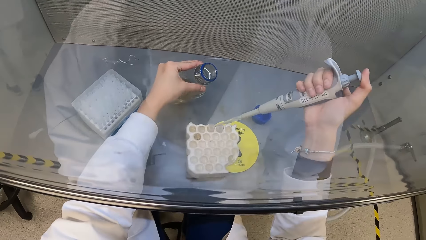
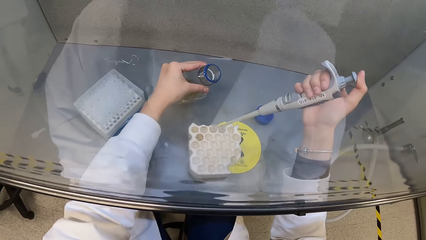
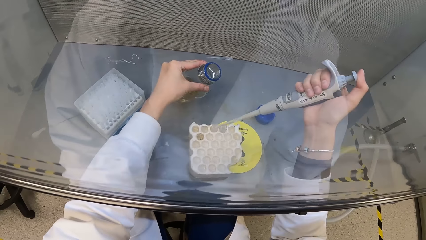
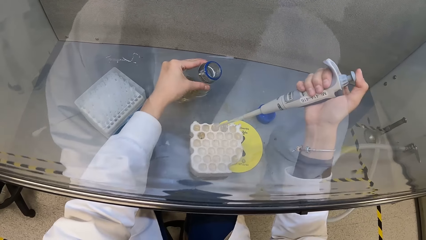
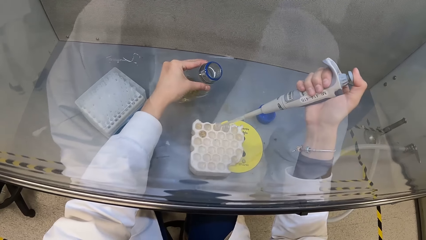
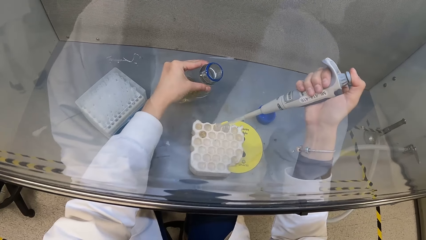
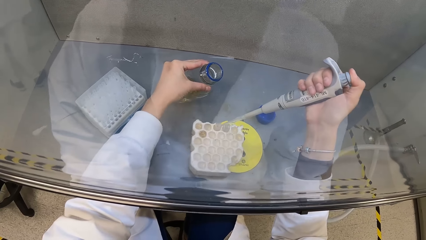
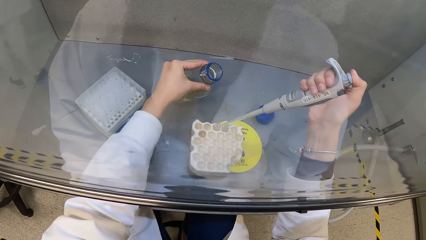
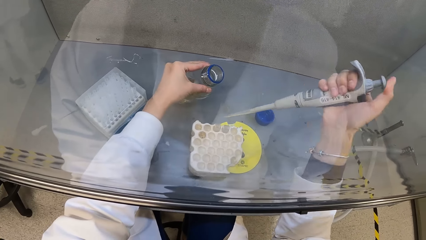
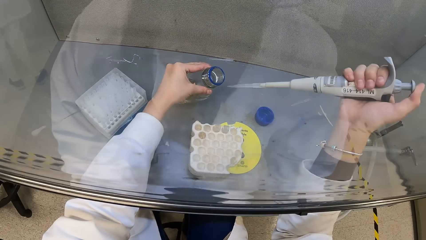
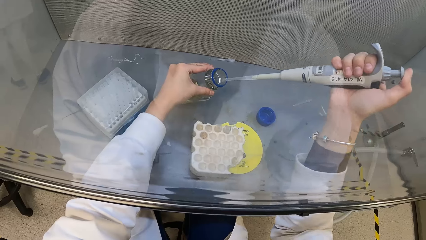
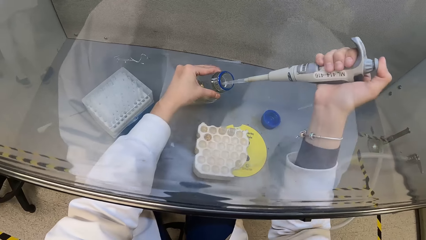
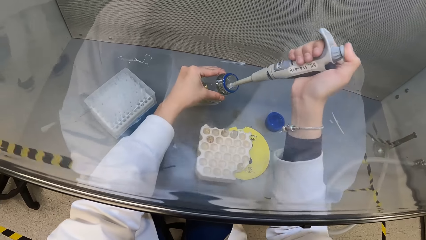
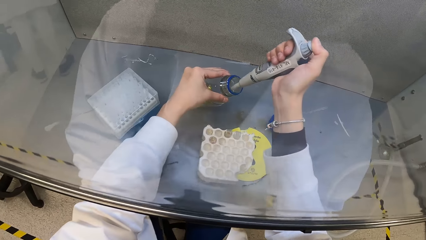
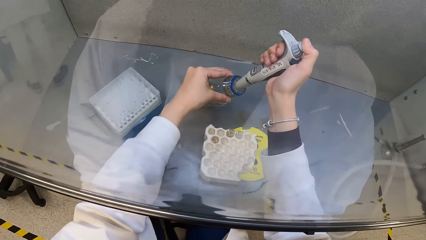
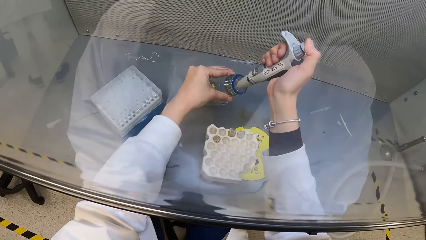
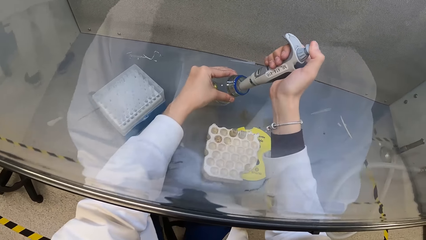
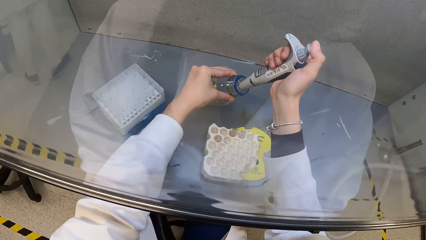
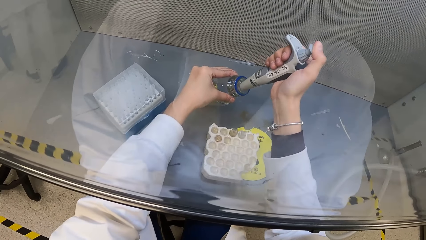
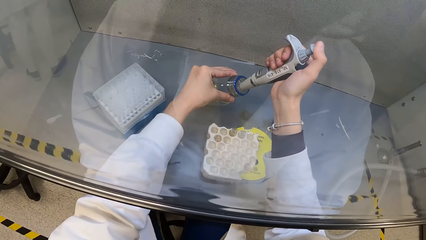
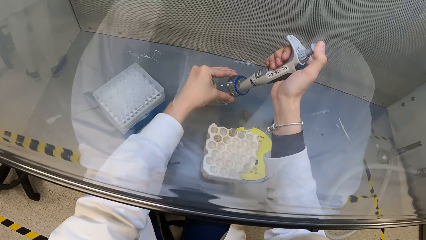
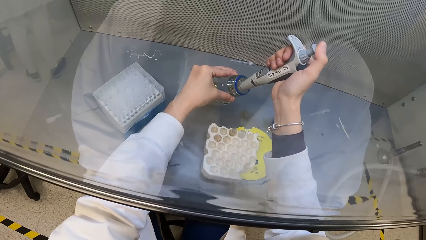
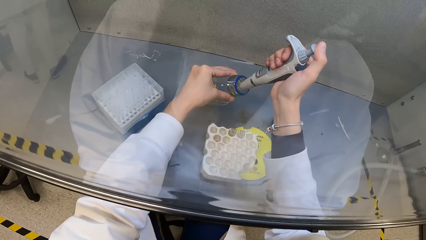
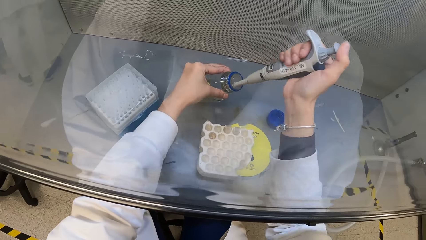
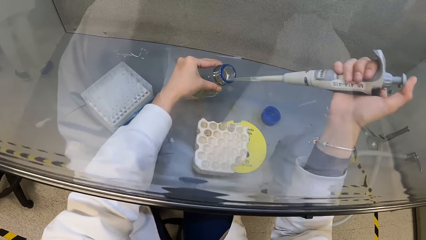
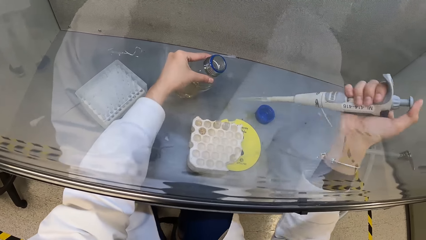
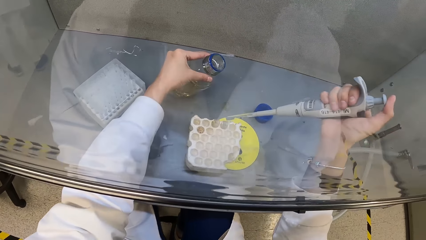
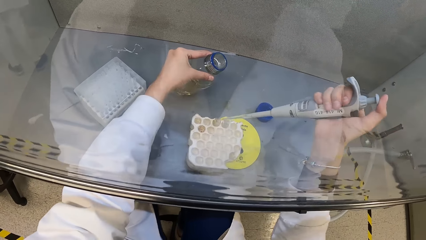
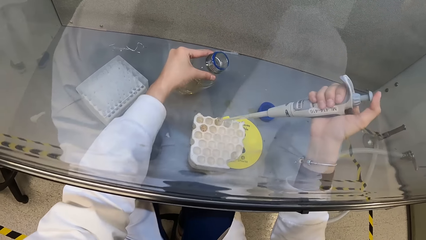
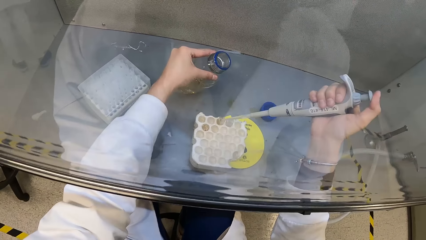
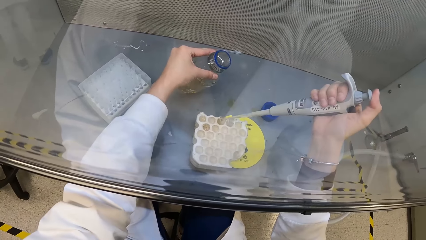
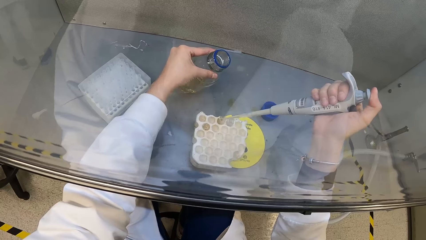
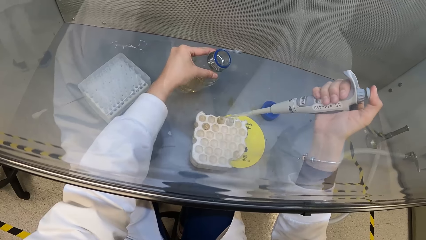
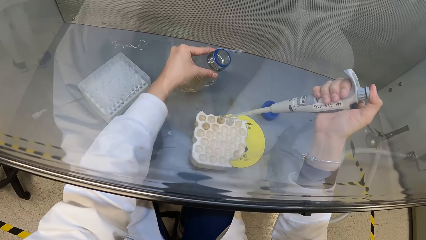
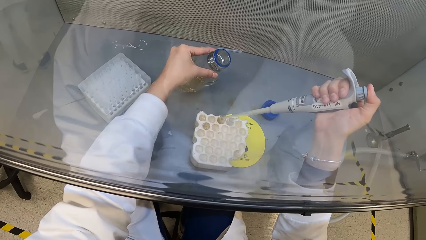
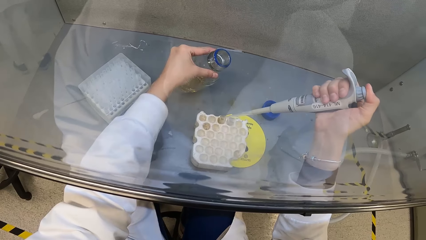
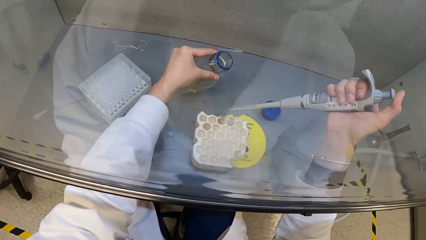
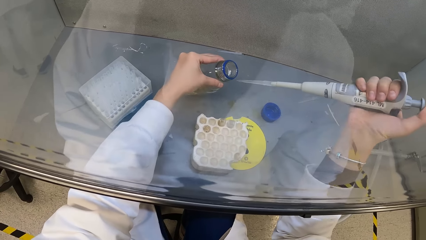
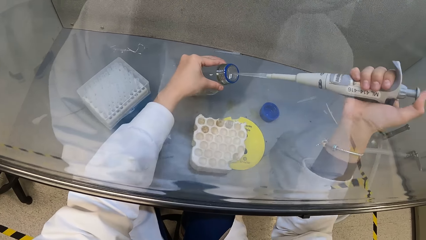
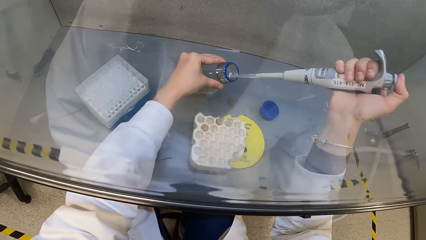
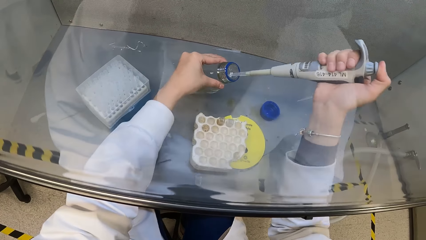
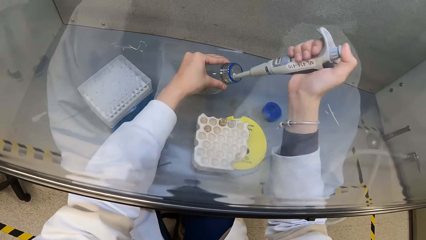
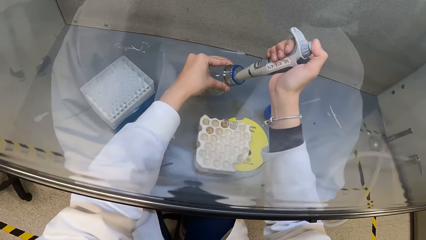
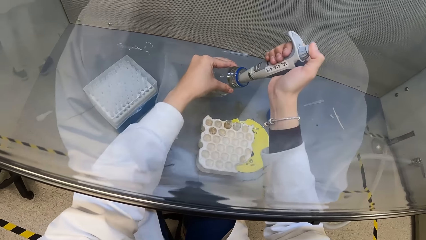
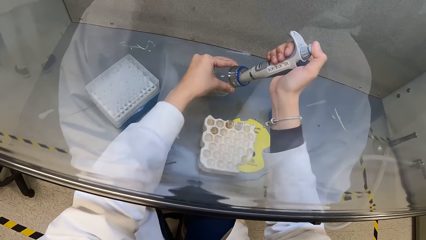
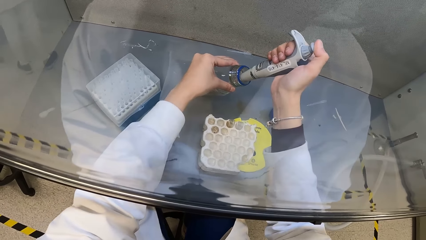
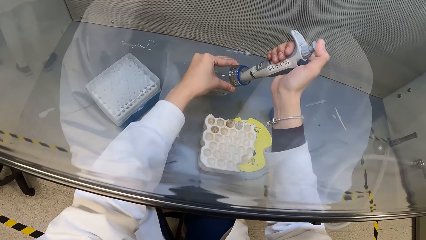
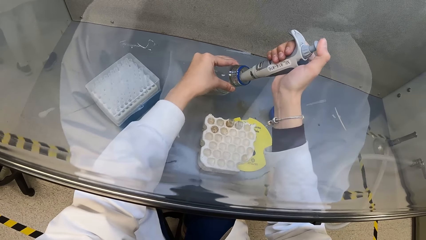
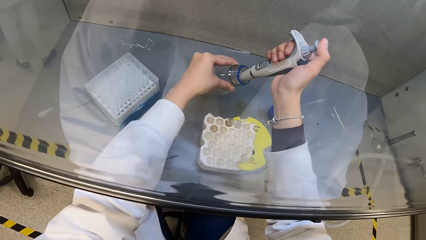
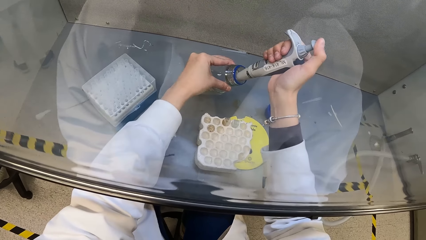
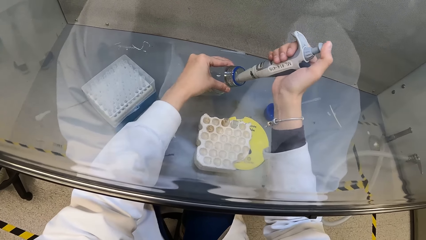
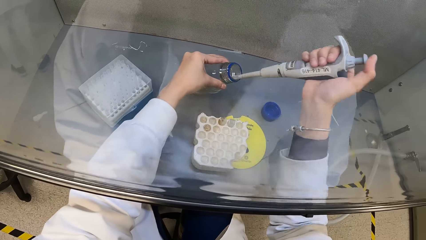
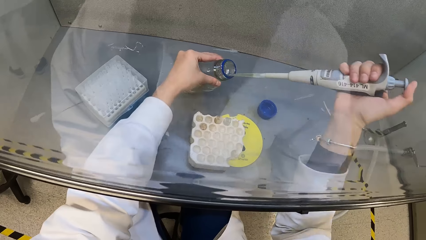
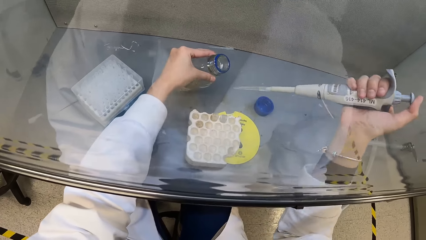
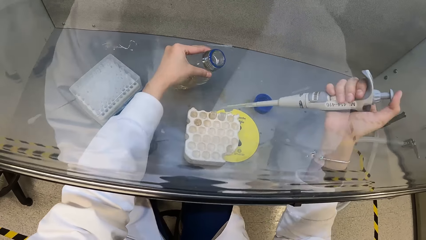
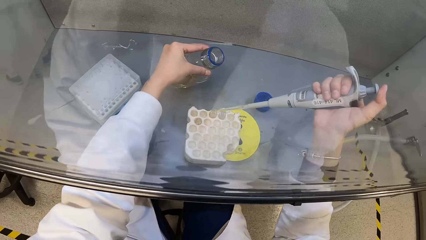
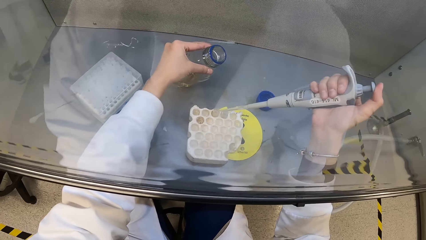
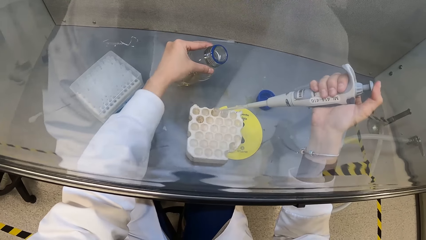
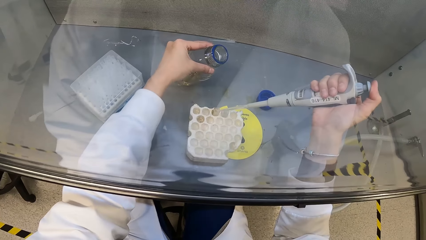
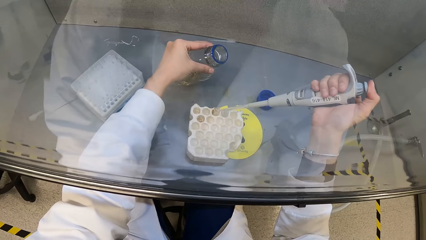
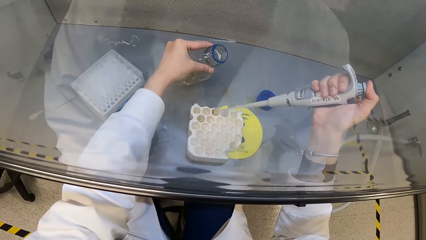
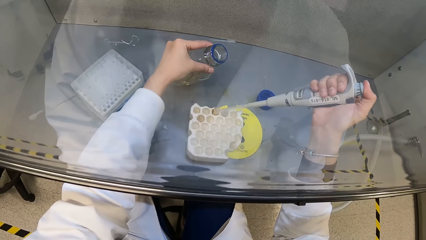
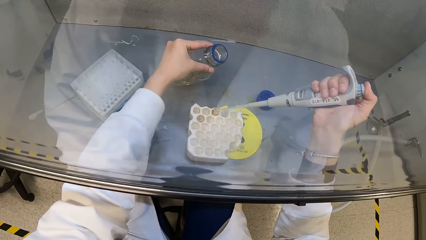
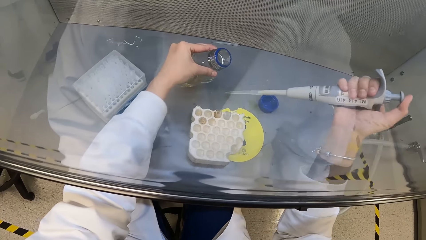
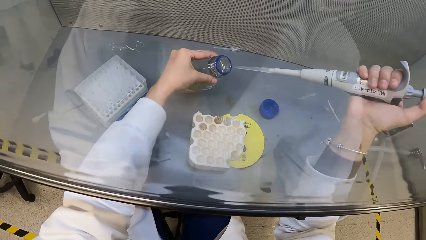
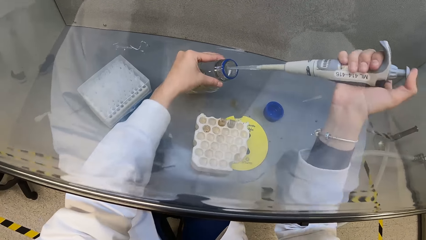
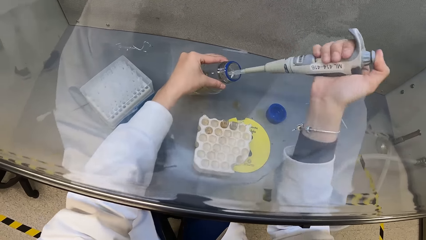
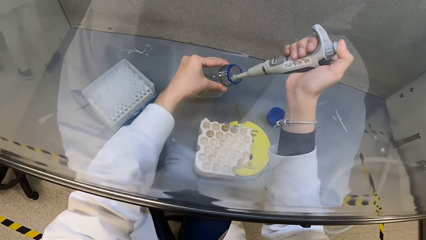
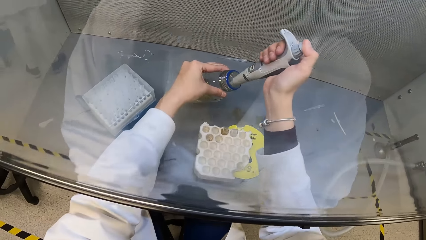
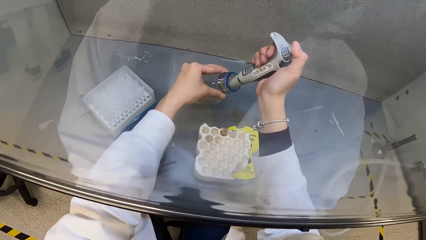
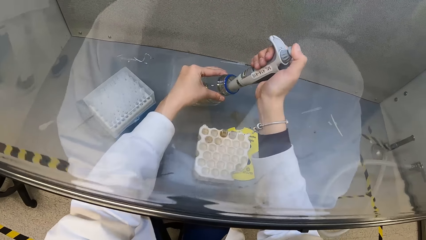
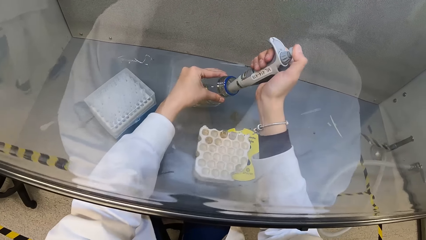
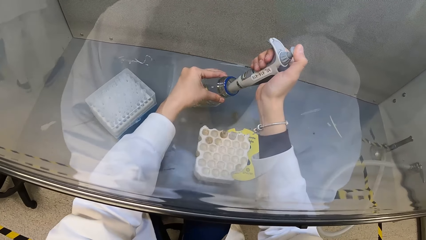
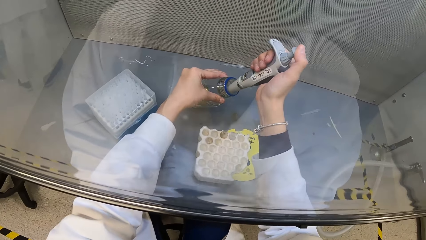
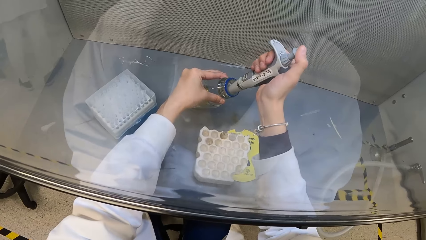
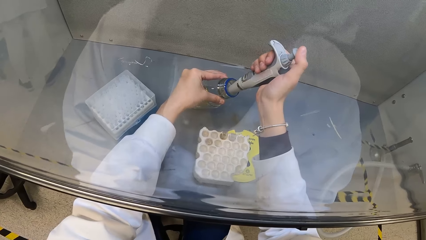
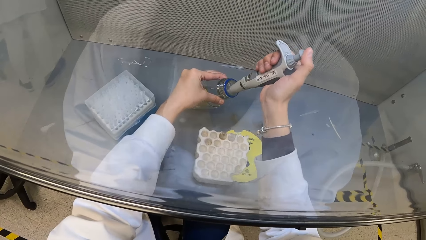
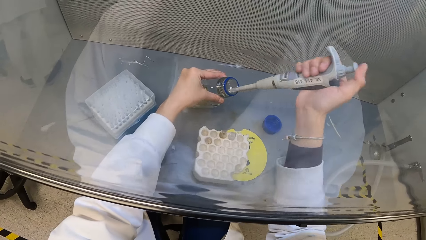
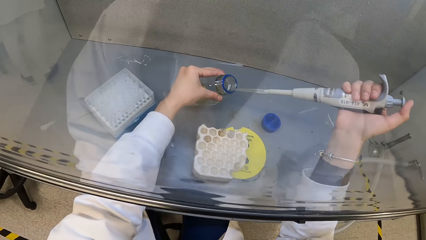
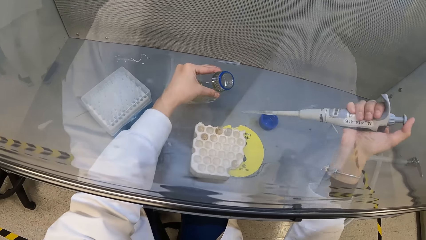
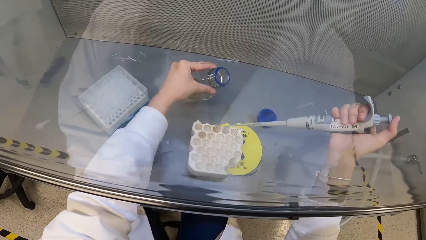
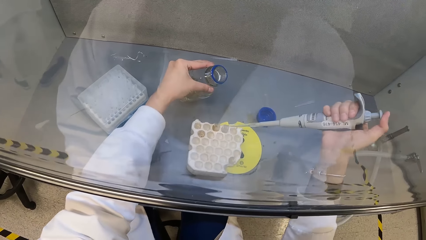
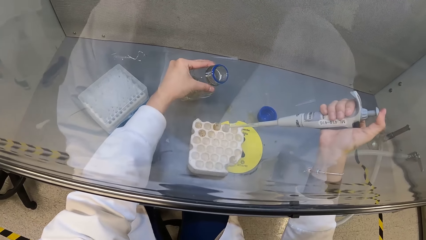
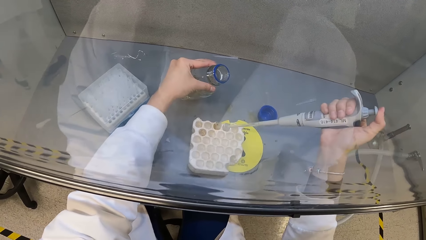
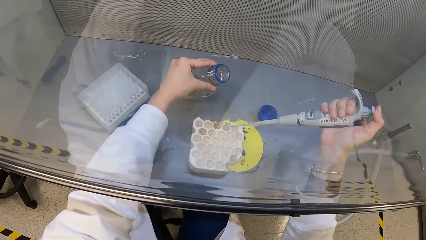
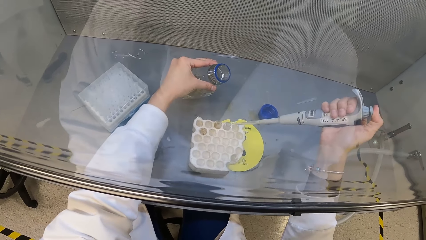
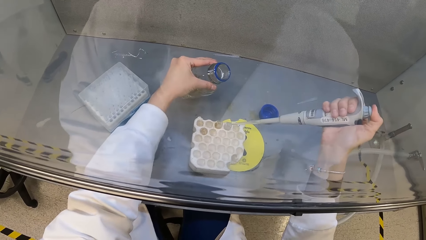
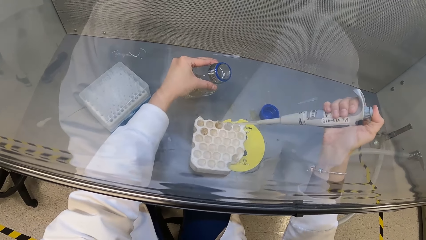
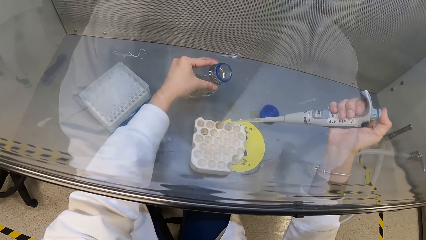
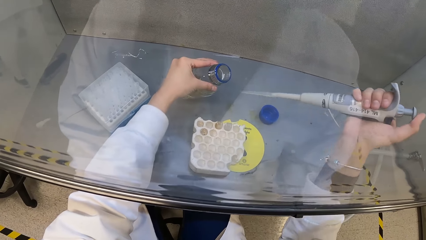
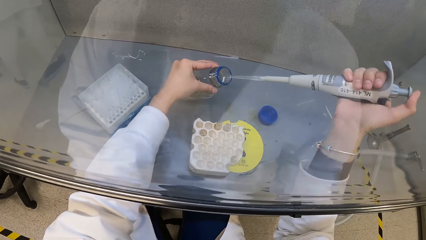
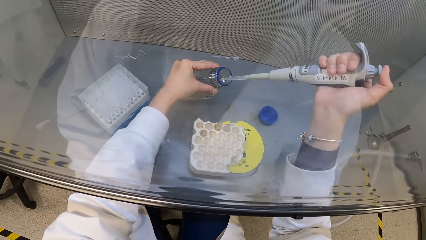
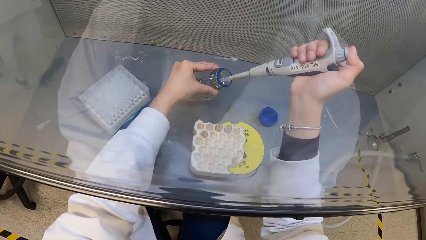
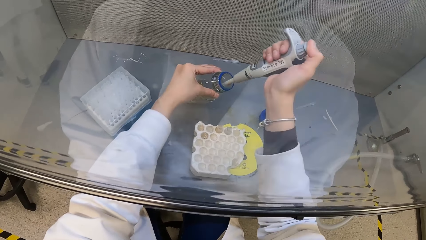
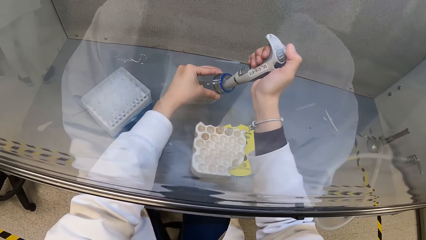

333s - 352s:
The camera wearer drops the small quantity of liquid samples in the tube on the test tube rack with the suction syringe in her right hand. She extracts a small quantity of liquid samples from the glass bottle with the suction syringe in her right hand. She inserts the syringe into the plastic container. She drops the small quantity of liquid samples in the tube on the test tube rack with the suction syringe in her right hand. She extracts a small quantity of liquid samples from the glass bottle with the suction syringe in her right hand. She inserts the syringe into the plastic container. She drops the small quantity of liquid samples in the tube on the test tube rack with the suction syringe in her right hand. She extracts a small quantity of liquid samples from the glass bottle with the suction syringe in her right hand. She inserts the syringe into the plastic container. She drops the small quantity of liquid samples in the tube on the test tube rack with the suction syringe in her right hand.
